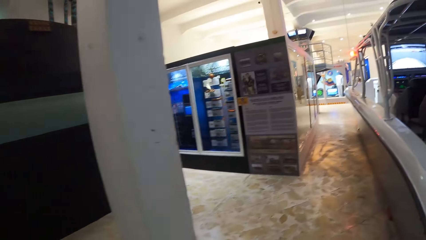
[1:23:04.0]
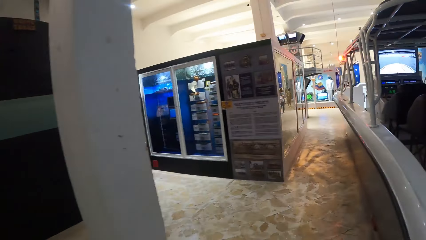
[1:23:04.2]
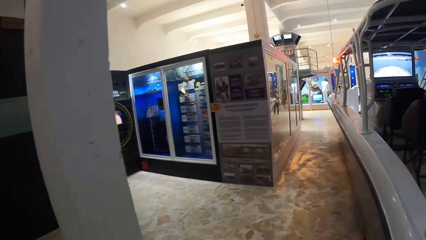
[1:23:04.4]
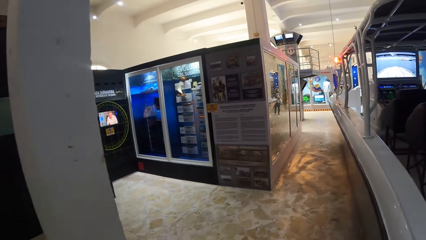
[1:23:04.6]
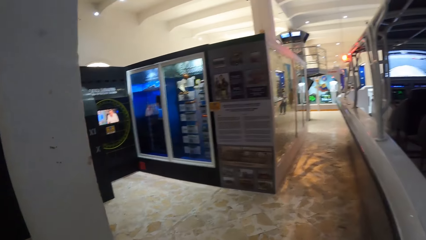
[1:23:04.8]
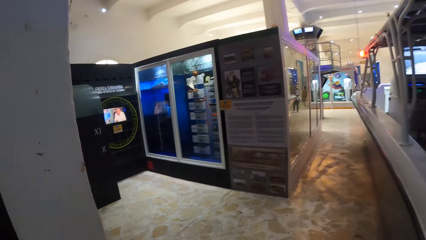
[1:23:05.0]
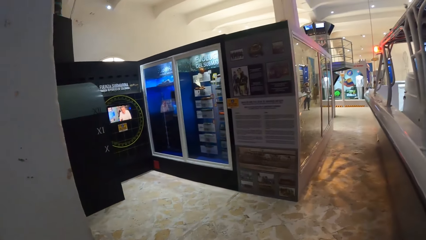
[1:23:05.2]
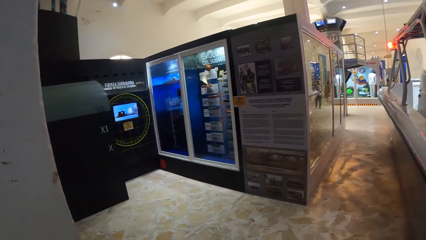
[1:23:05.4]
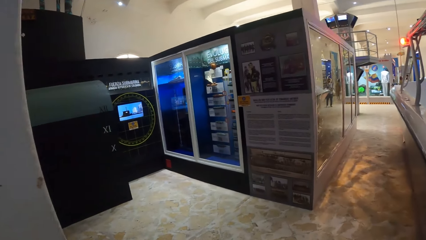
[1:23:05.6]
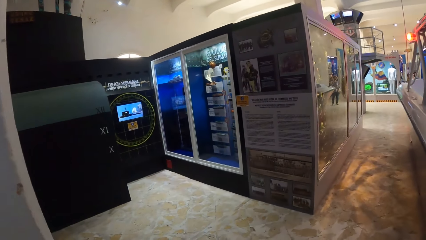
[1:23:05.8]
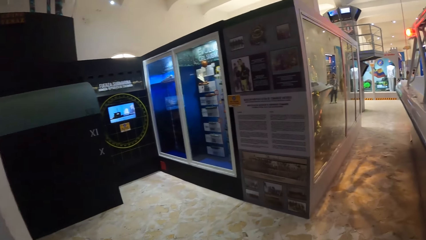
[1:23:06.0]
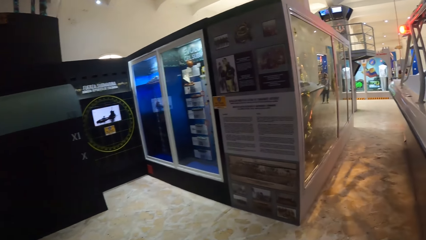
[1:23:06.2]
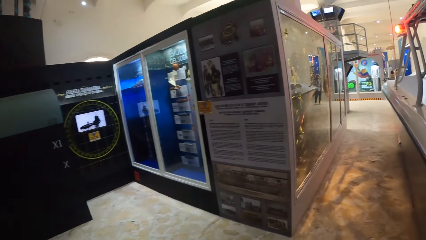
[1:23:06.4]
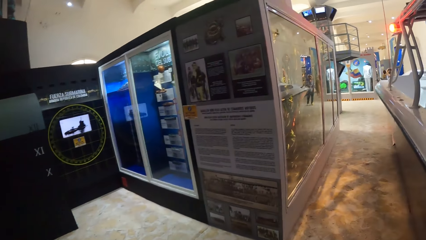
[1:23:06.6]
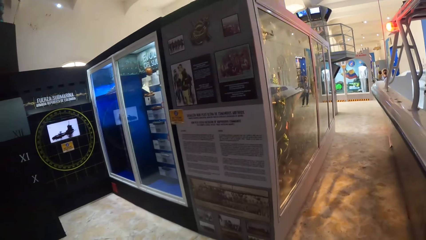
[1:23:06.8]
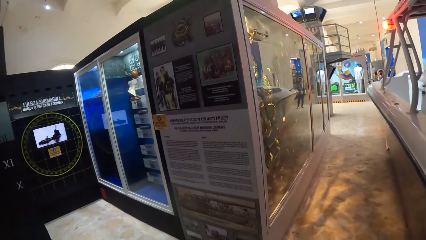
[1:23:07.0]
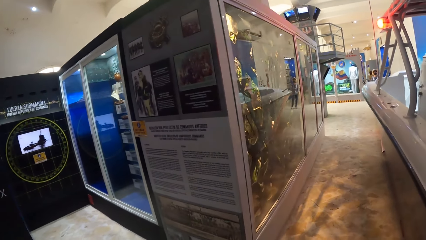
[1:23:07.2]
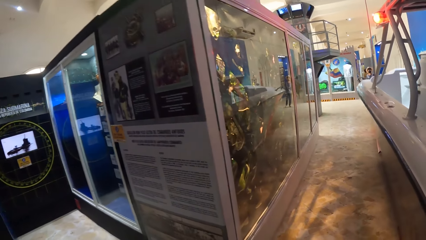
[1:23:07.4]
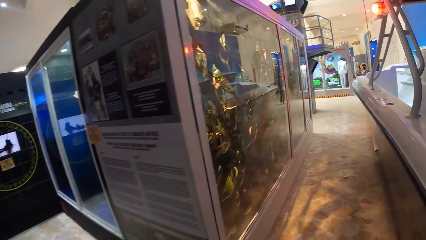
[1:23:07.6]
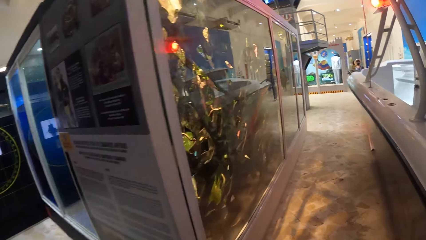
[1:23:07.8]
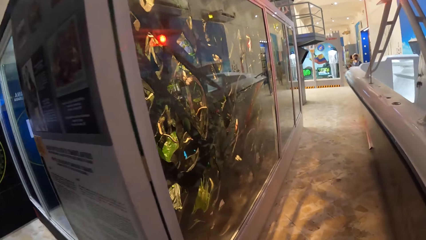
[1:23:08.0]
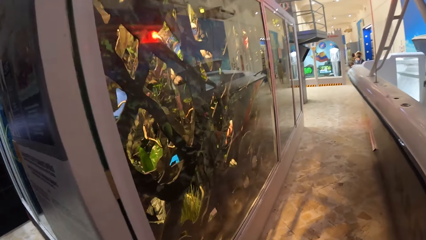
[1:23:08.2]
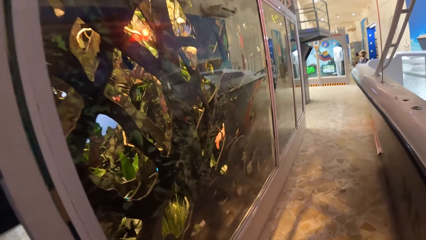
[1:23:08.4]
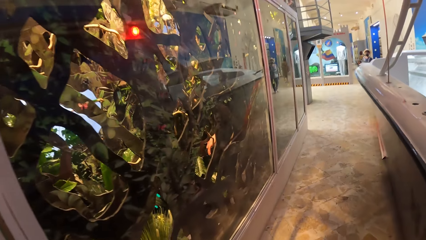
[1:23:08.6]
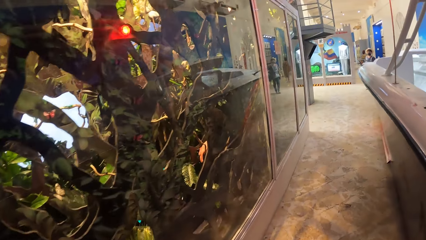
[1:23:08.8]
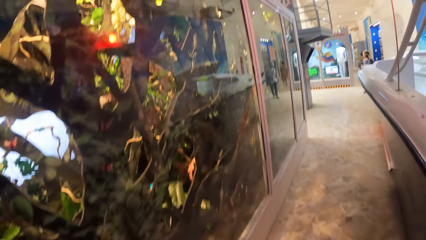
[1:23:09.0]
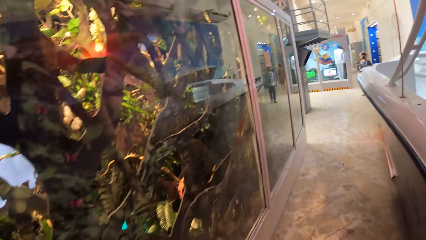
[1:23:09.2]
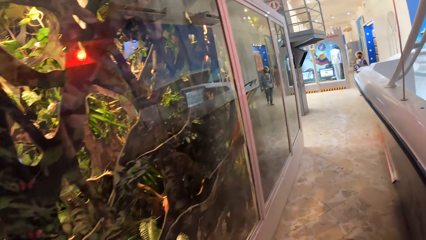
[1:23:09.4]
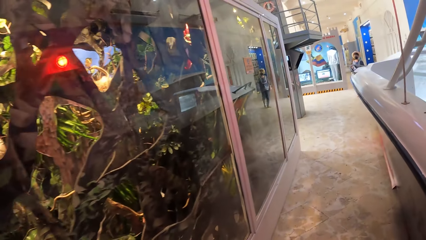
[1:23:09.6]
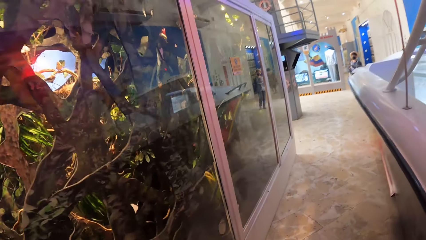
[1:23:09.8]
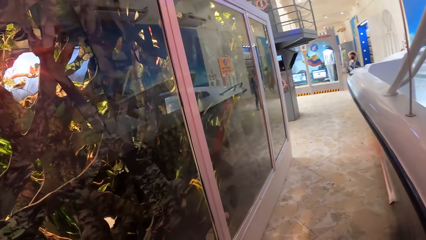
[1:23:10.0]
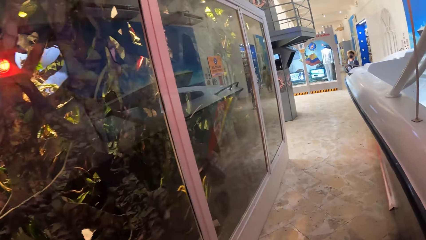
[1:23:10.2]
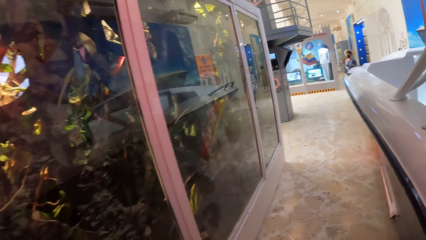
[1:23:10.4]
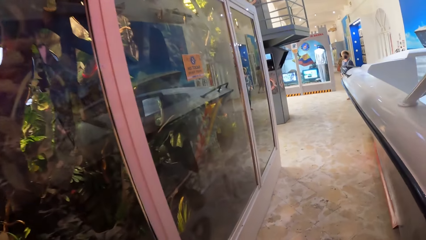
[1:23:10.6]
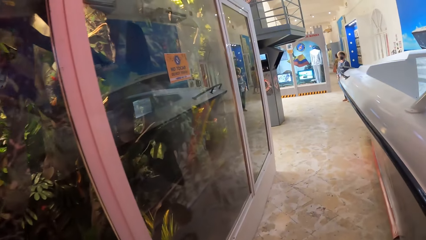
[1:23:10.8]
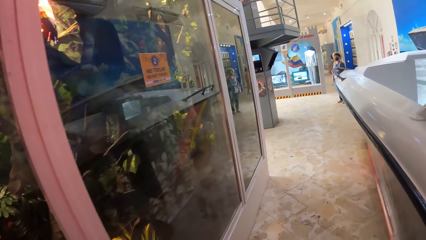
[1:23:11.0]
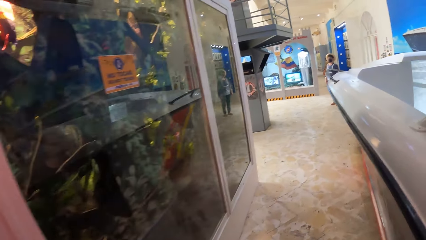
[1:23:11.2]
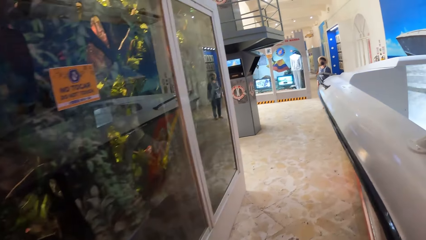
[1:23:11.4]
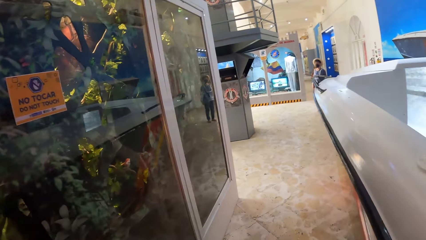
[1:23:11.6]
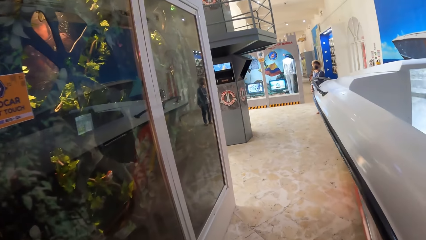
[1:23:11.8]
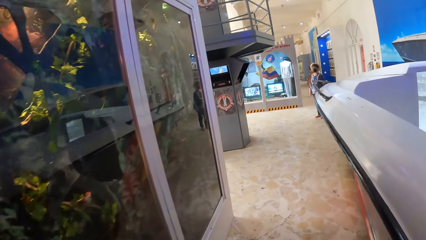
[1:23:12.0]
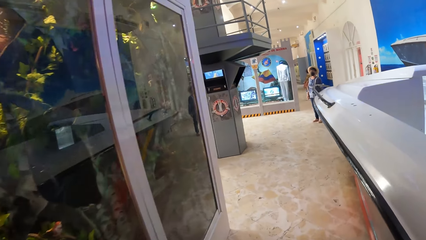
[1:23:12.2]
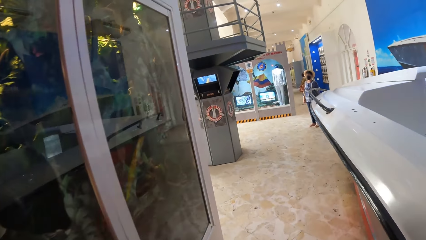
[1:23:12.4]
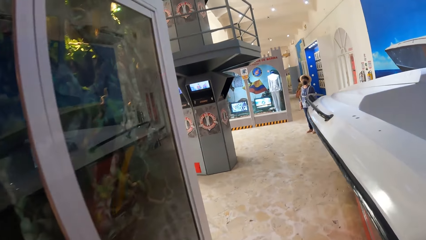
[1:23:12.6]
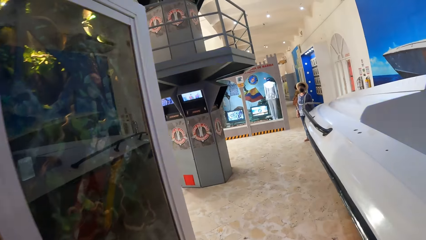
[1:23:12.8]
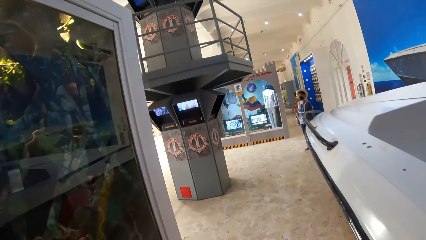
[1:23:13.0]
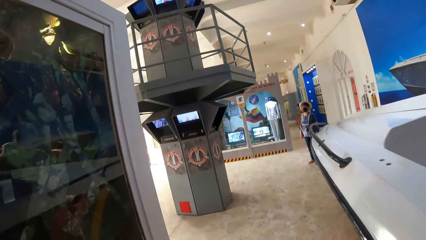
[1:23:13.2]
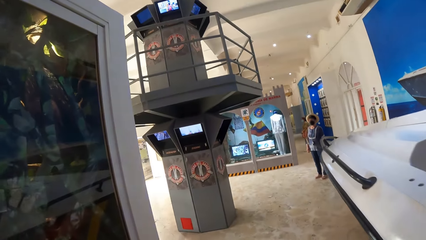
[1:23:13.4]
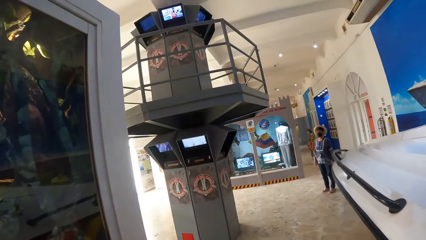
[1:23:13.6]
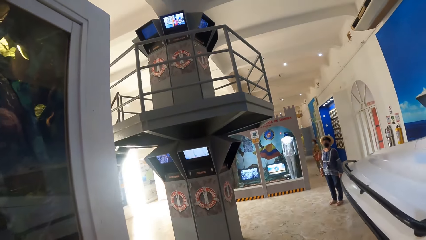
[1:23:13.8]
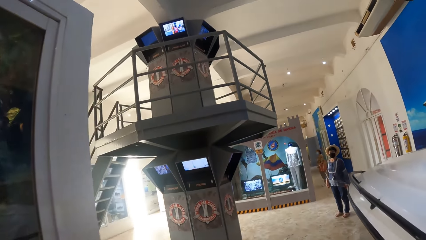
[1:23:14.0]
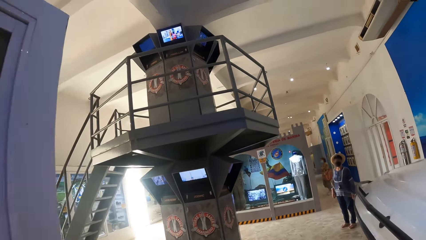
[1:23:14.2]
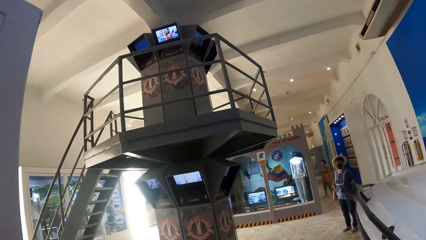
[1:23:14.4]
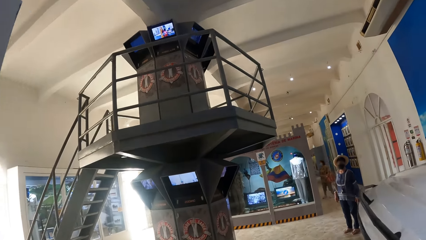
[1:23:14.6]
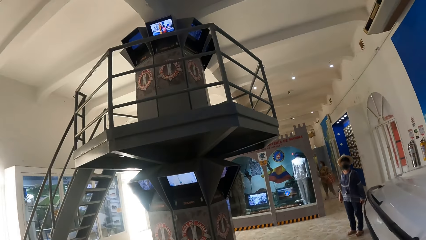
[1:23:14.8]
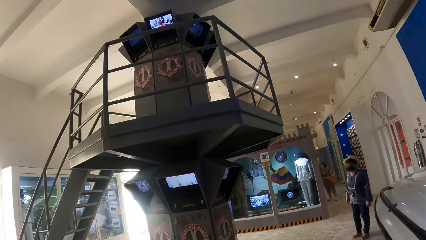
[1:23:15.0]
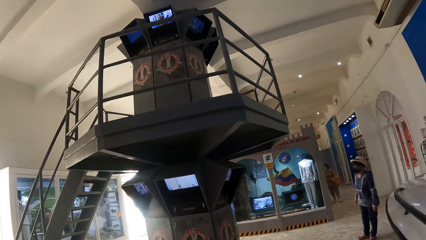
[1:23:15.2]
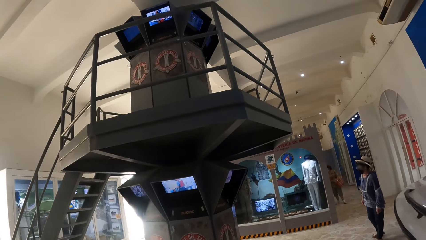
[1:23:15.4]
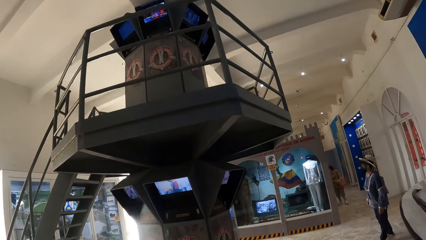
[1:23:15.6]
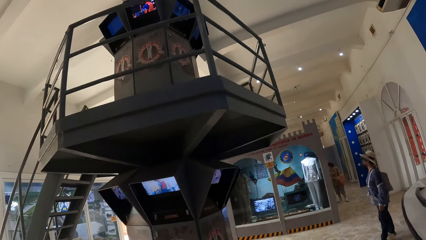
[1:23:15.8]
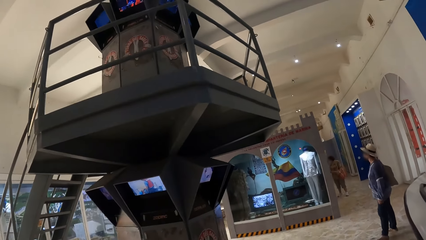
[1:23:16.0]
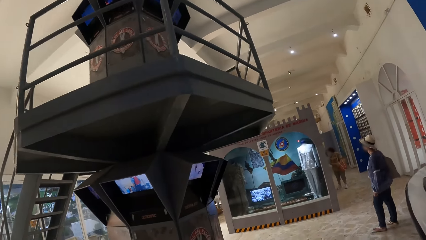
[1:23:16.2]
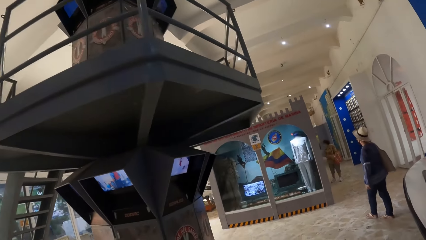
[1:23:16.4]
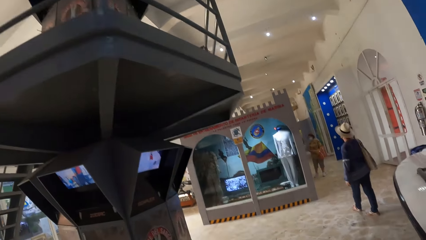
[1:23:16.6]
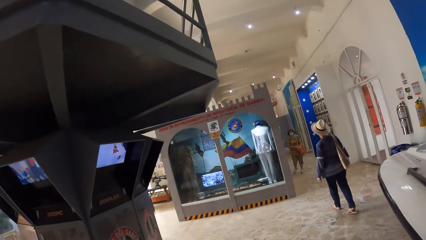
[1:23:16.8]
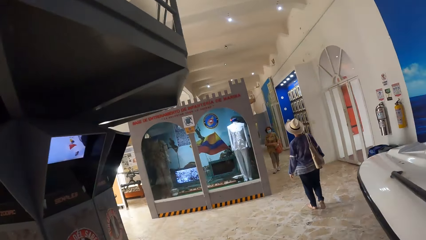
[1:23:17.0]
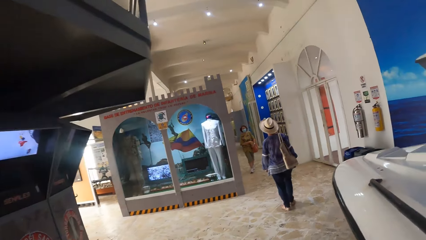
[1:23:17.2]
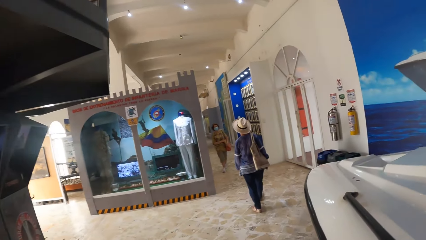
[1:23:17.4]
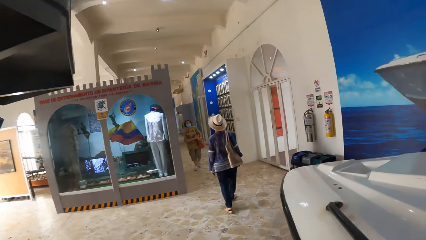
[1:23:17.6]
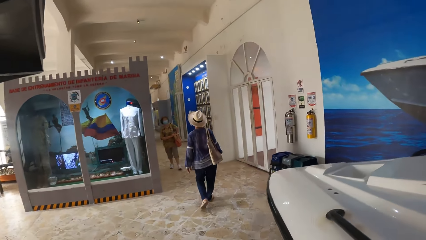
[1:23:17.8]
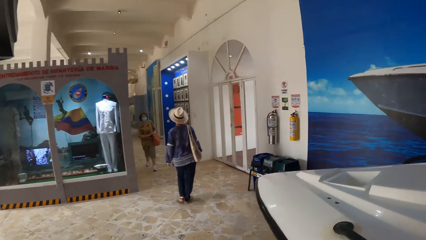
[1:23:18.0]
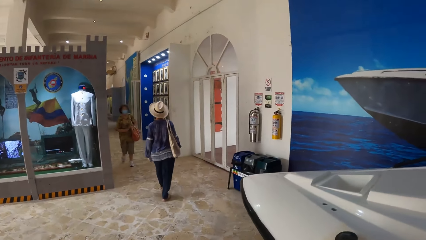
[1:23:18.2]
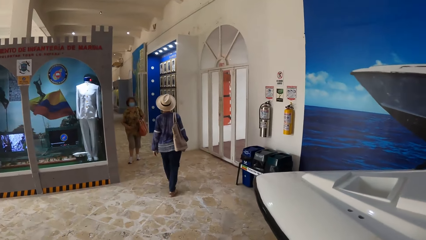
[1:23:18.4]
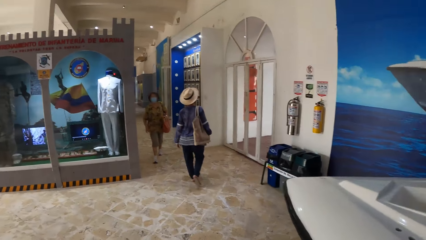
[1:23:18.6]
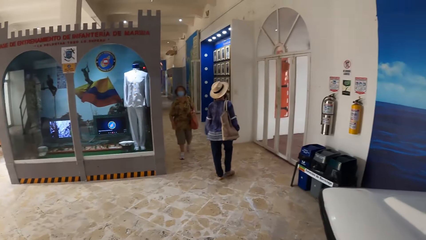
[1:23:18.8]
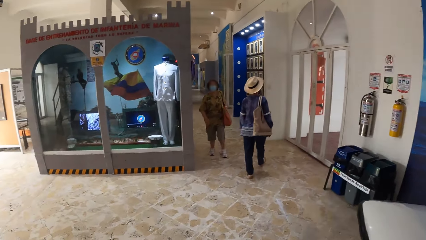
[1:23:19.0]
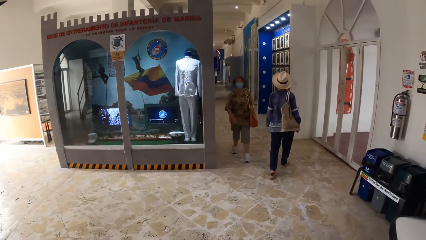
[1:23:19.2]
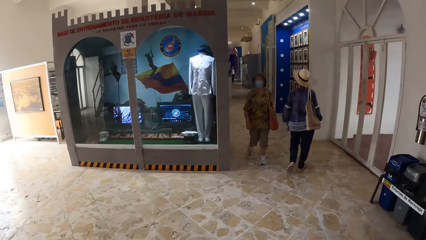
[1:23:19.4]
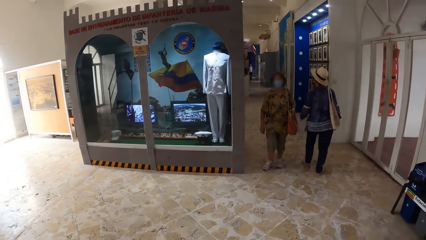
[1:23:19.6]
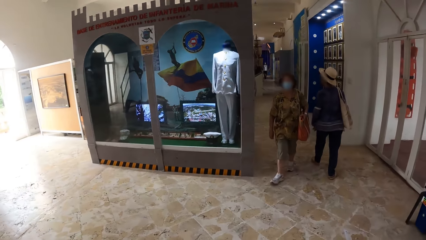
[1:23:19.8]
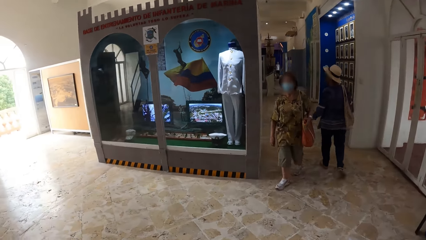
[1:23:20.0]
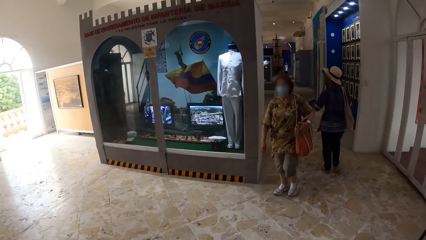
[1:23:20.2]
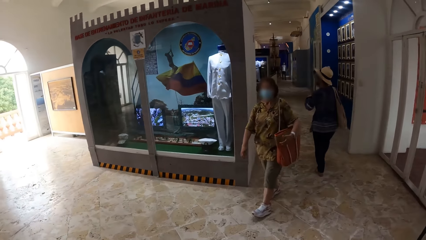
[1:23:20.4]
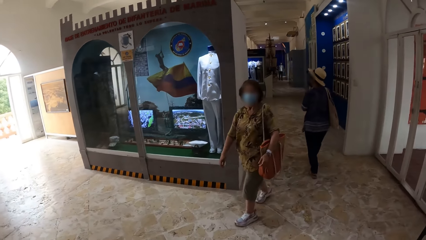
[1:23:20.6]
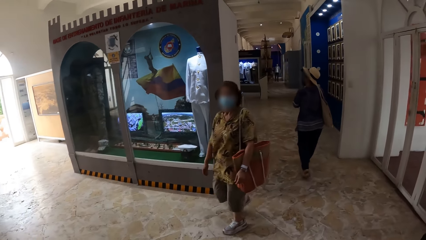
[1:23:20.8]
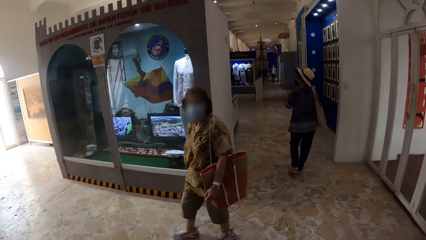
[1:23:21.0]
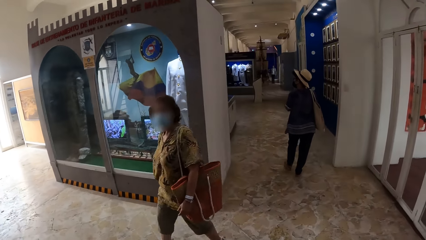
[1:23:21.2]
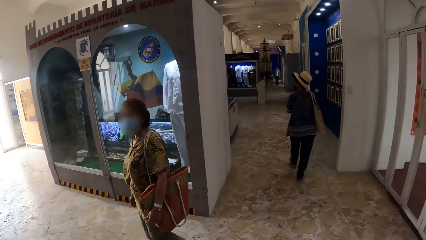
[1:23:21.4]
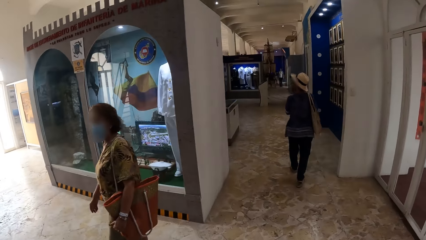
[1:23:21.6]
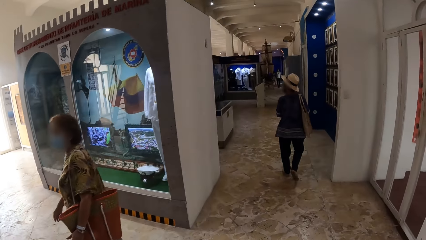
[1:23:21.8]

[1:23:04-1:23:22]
The camera wearer walks further into the game center. The woman walks further into the game center. The woman walks past another woman.
